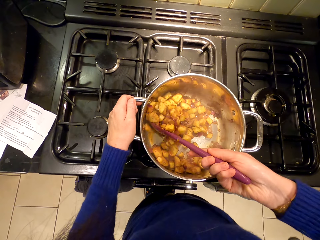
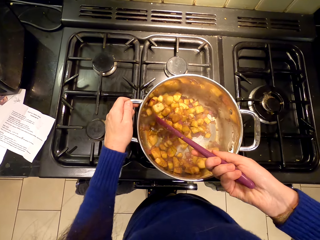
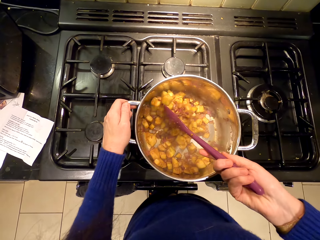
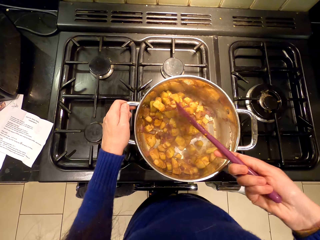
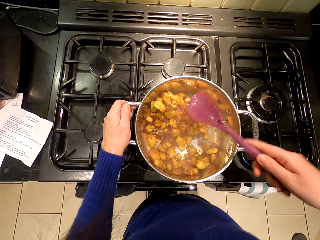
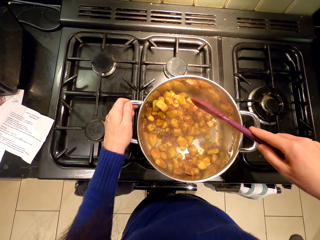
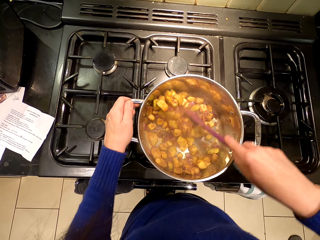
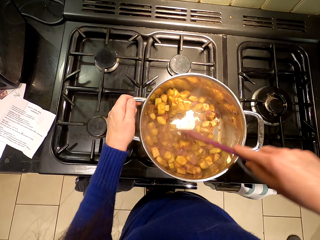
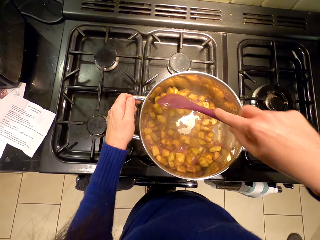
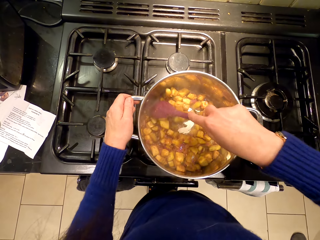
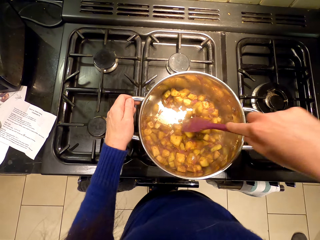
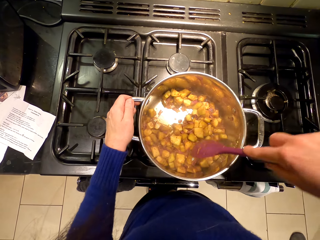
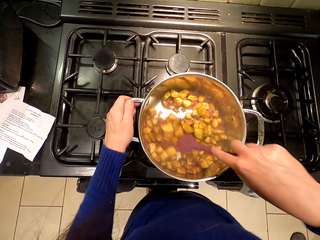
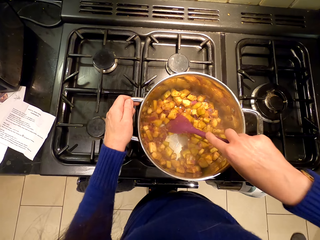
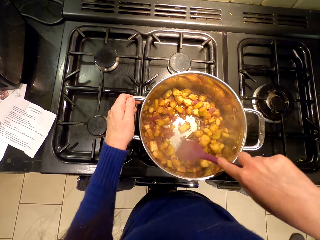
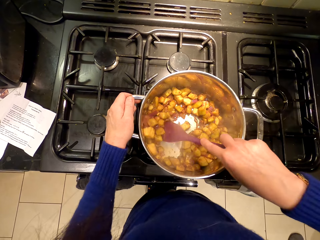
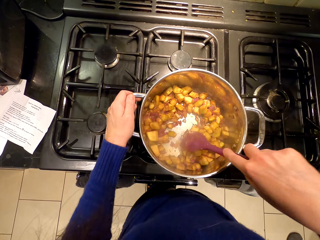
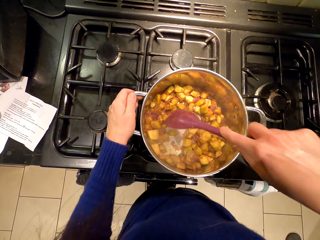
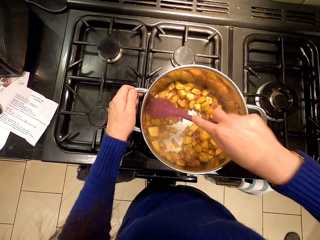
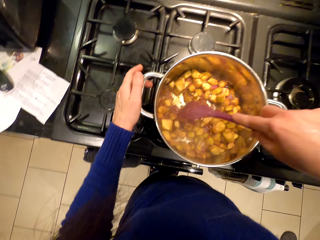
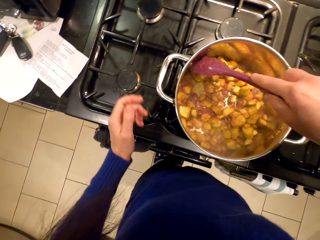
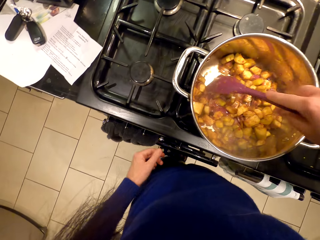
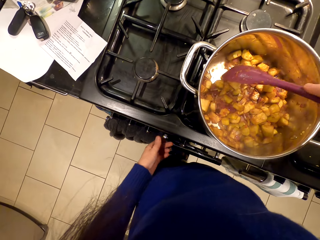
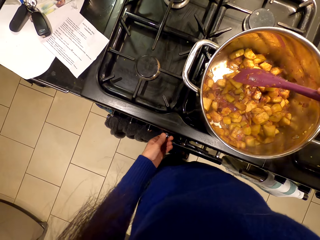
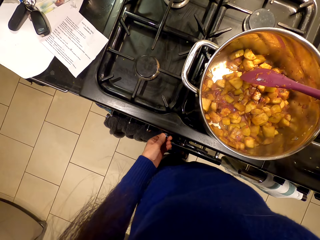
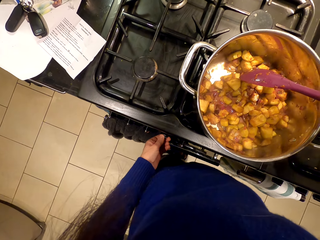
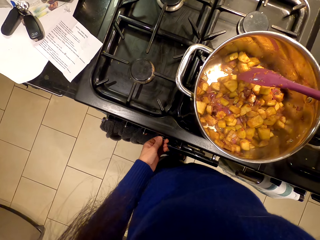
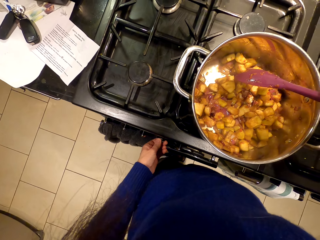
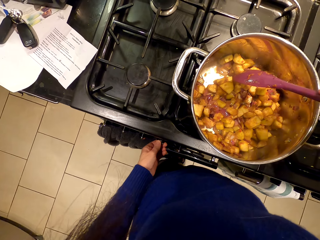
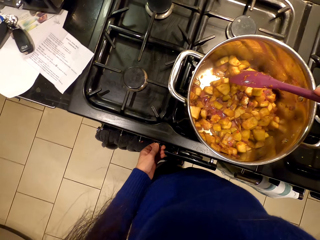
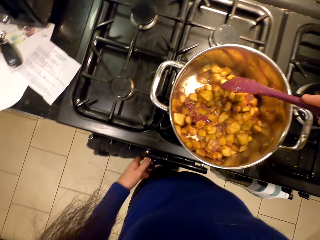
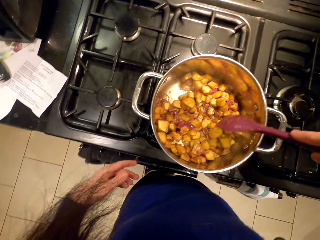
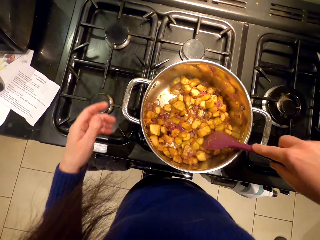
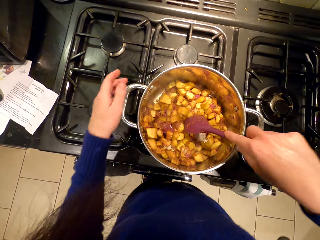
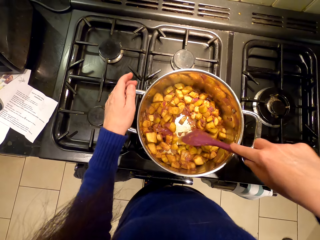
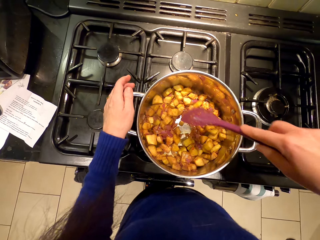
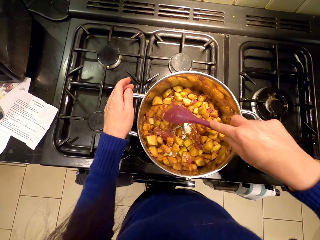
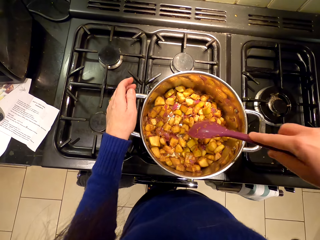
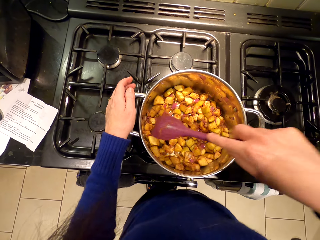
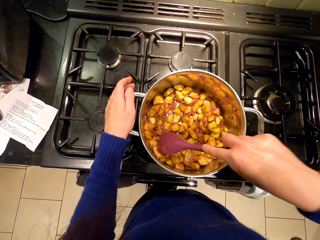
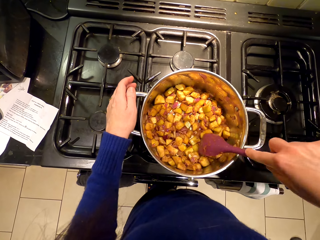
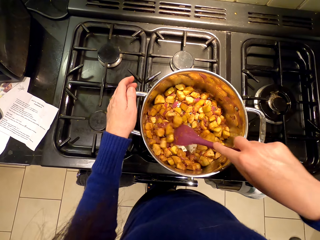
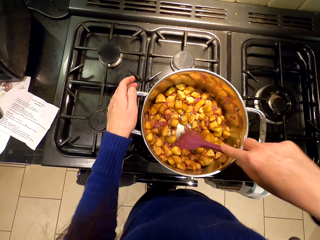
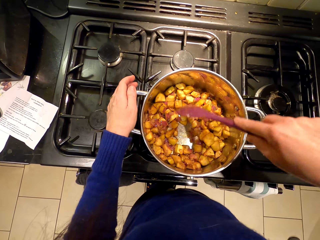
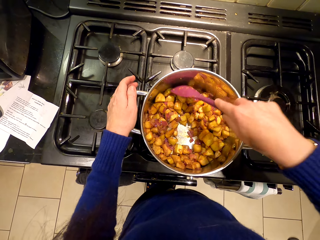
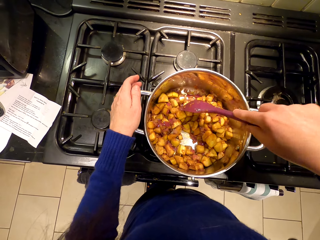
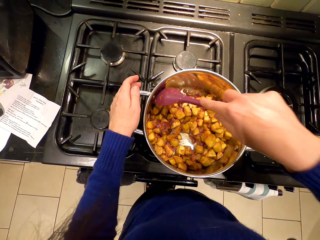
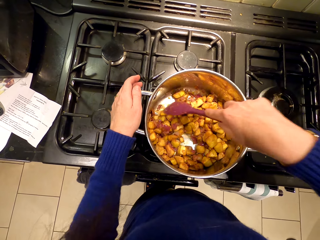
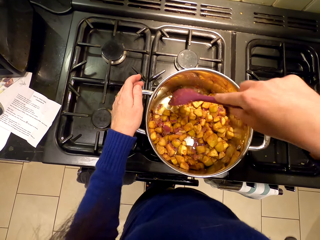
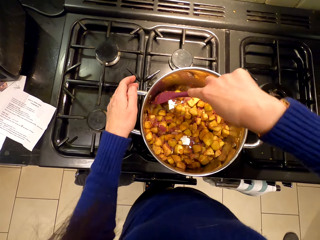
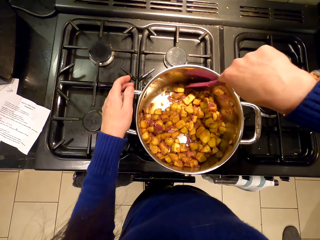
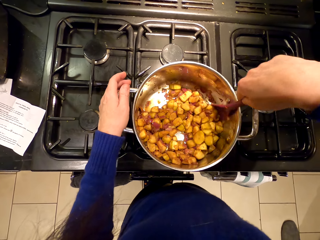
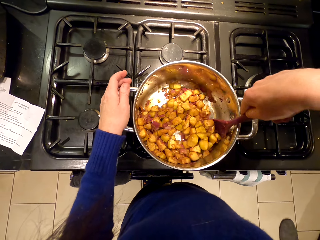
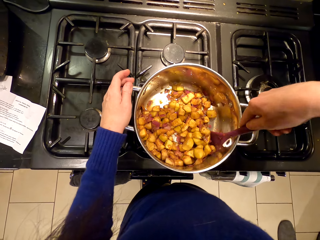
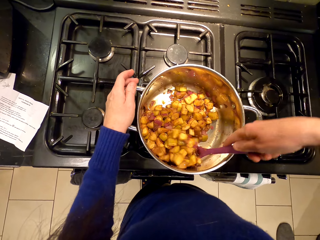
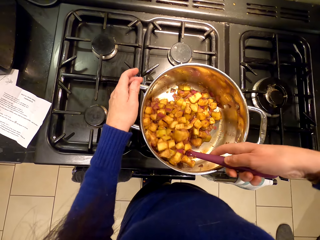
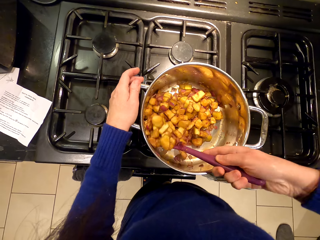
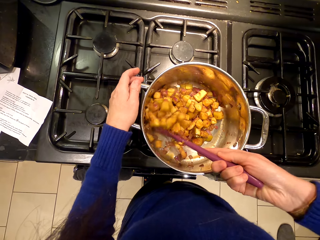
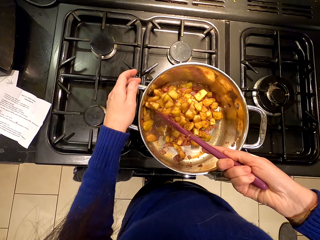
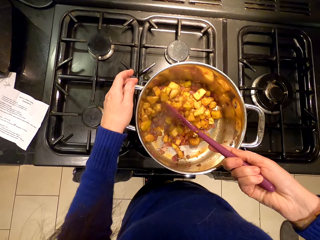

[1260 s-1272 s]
The camera wearer operates the stove. They stir the food.

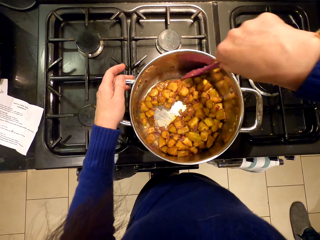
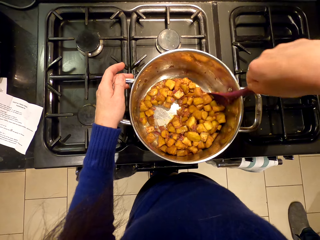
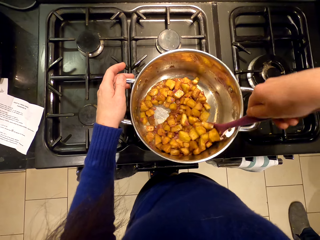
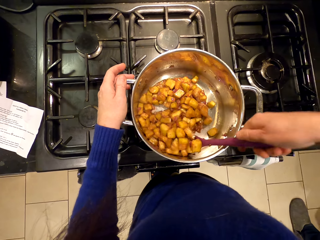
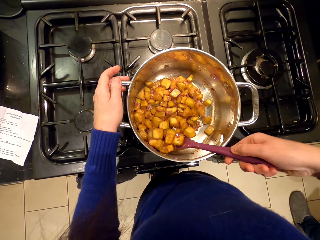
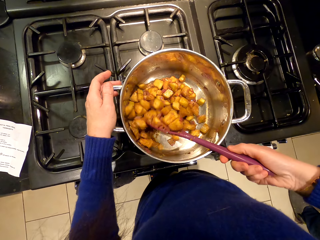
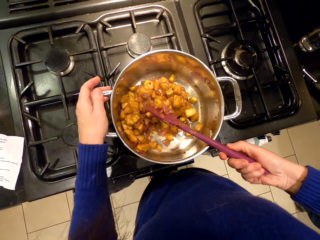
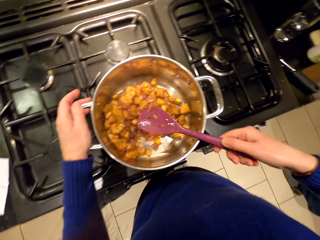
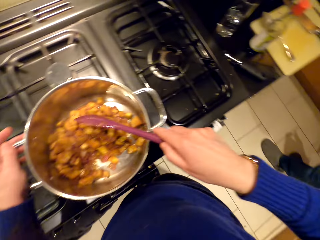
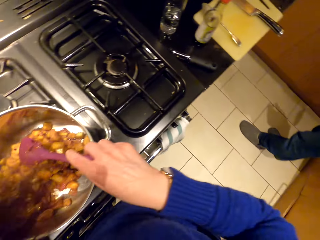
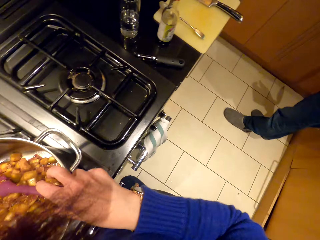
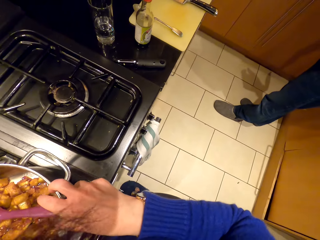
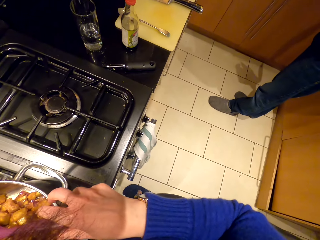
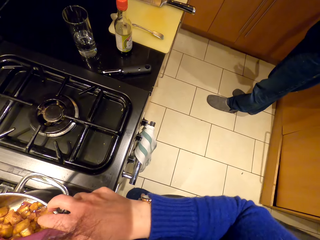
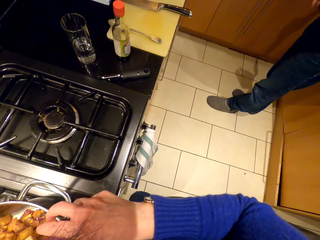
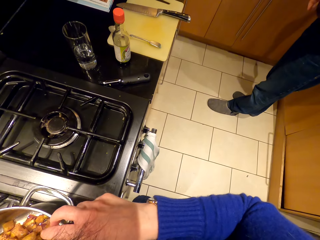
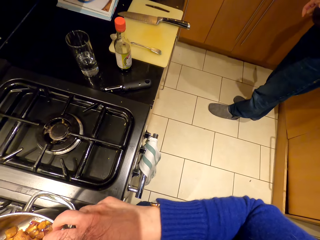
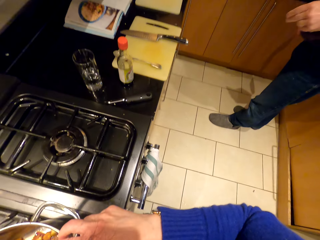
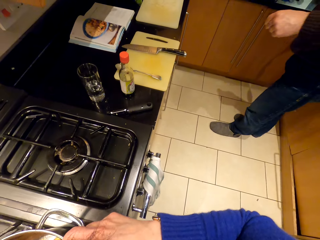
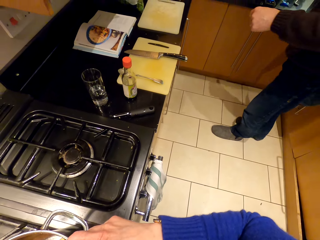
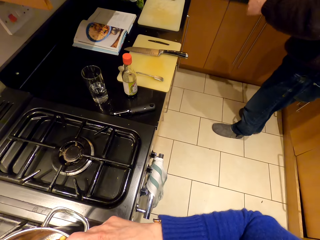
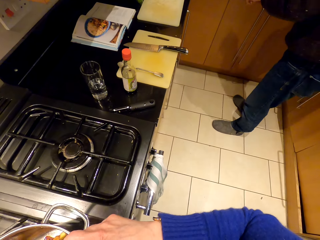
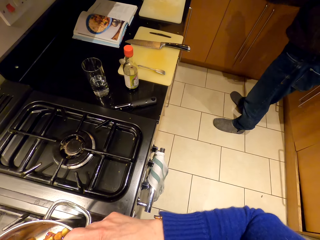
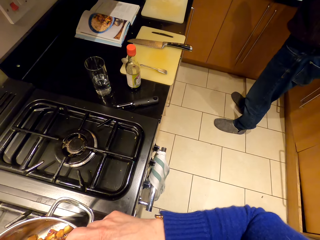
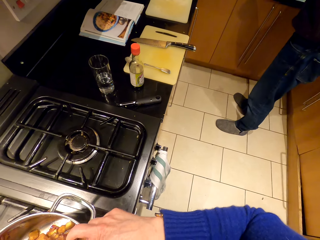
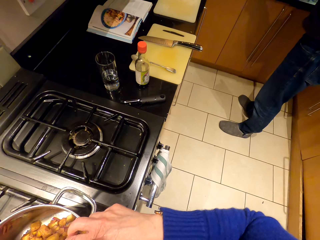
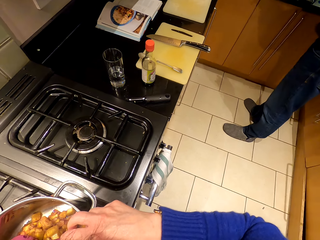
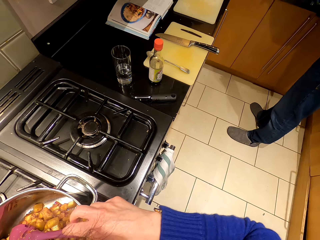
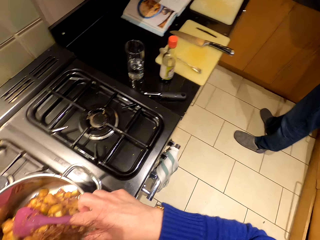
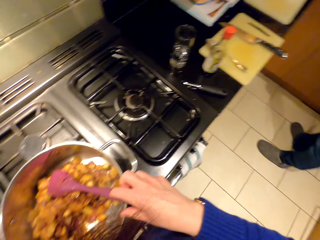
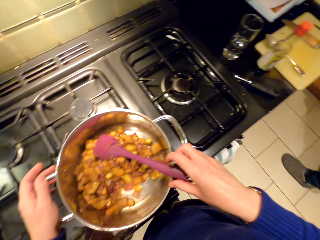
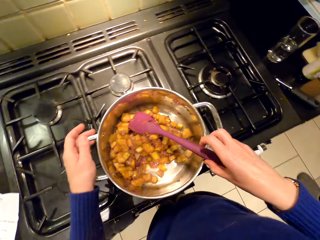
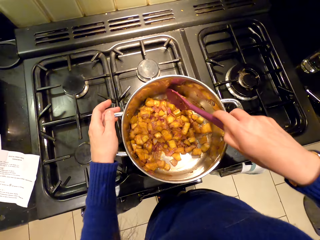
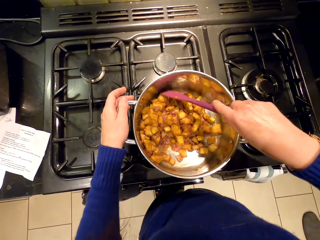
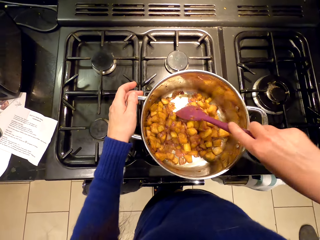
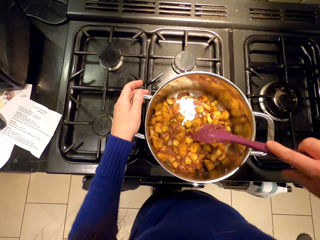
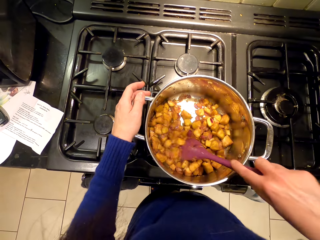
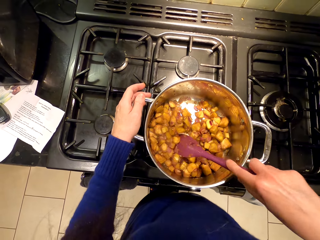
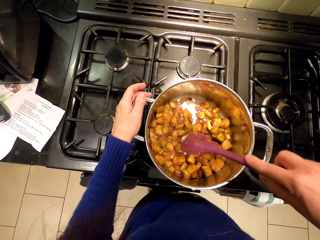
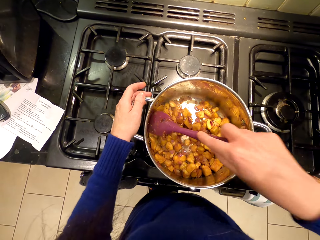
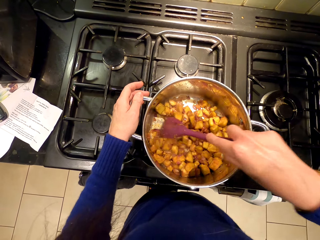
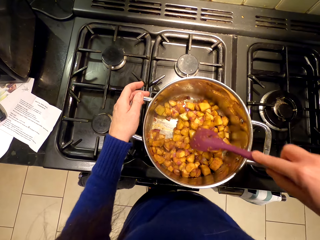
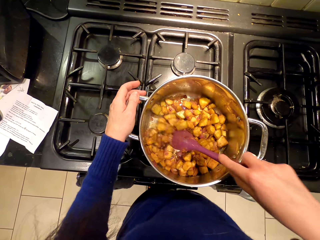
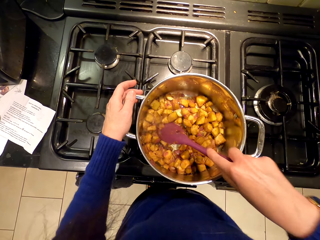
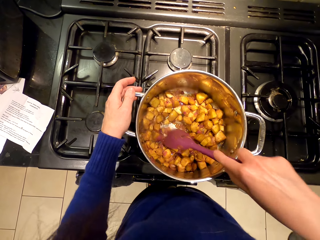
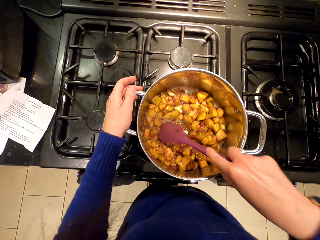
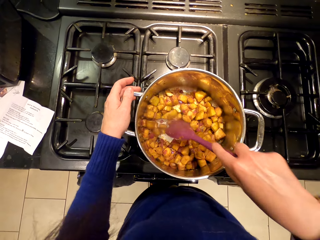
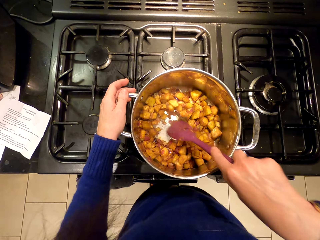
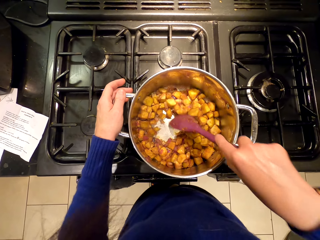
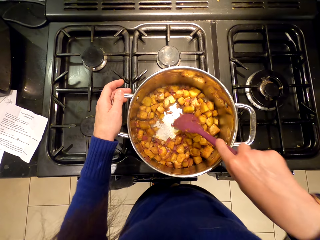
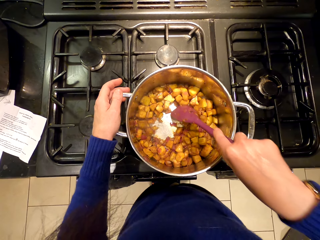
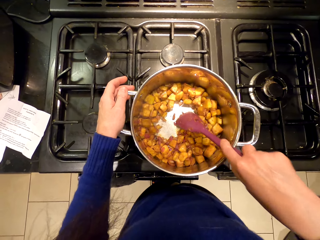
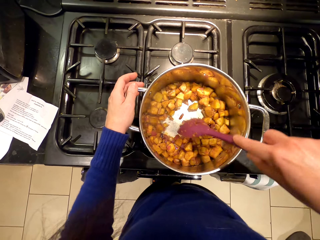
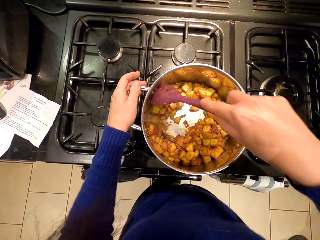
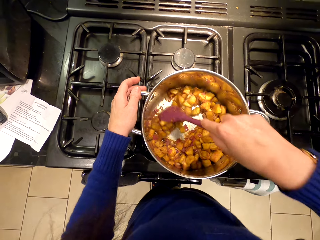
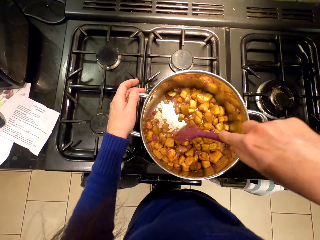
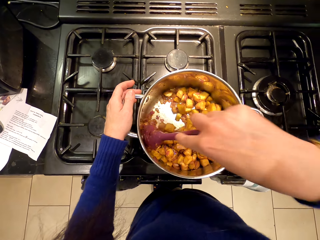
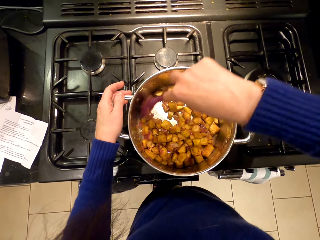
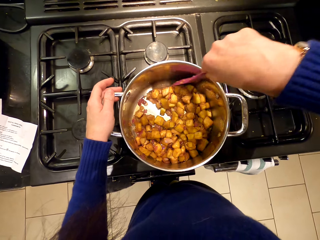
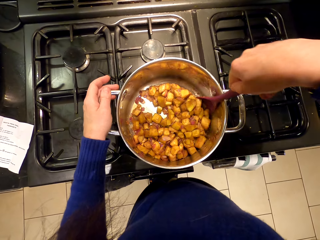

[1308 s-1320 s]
The camera wearer looks around. They stir the food.
